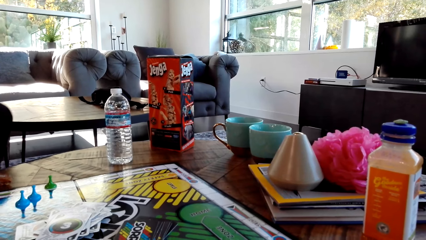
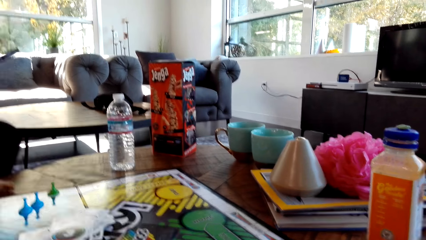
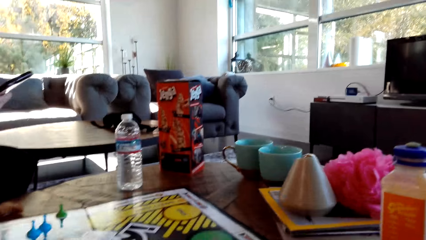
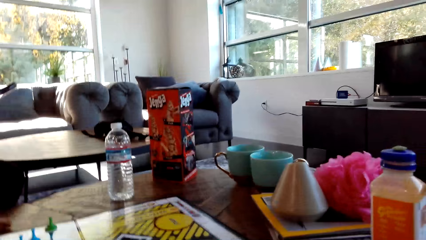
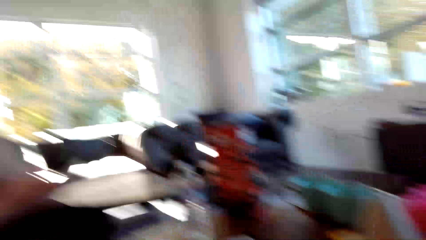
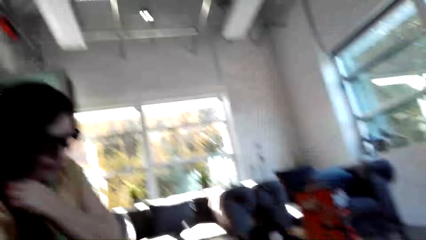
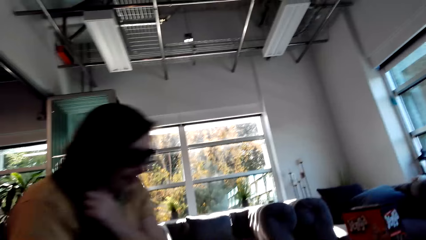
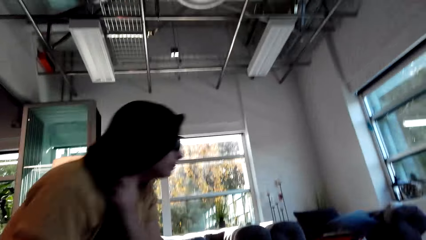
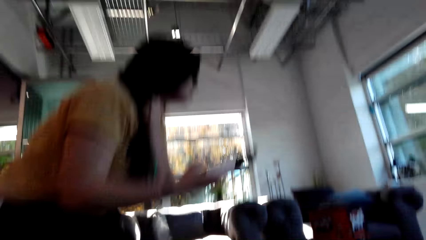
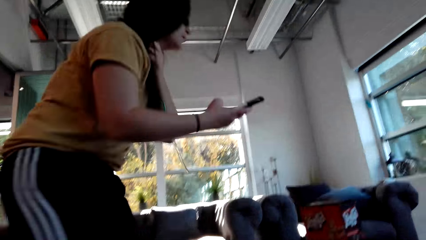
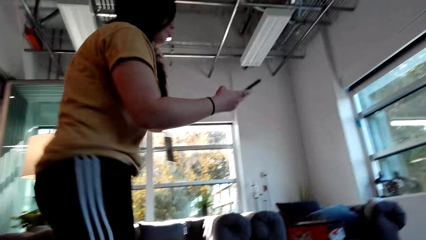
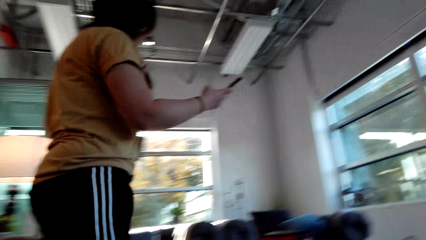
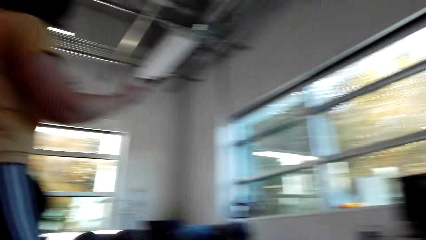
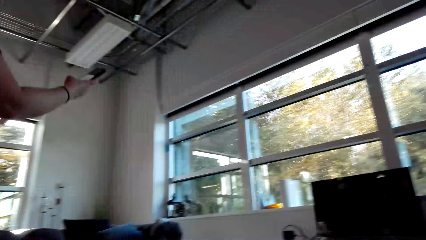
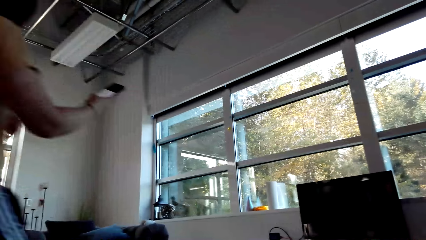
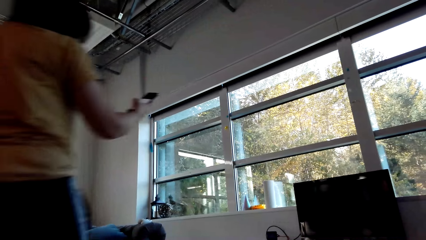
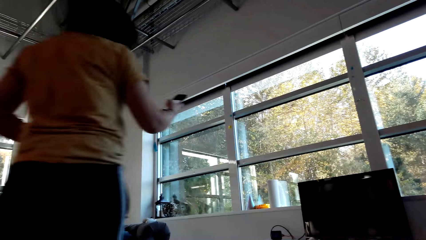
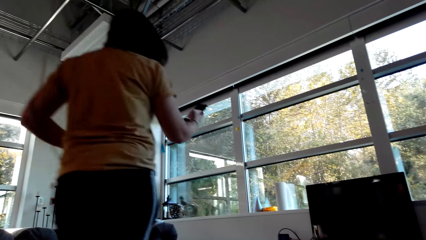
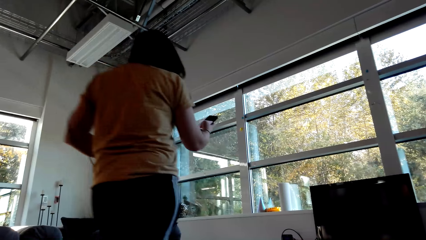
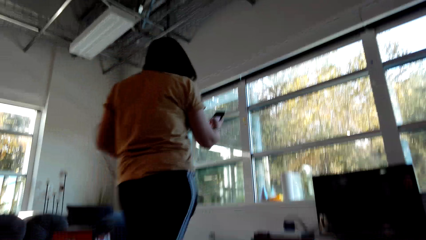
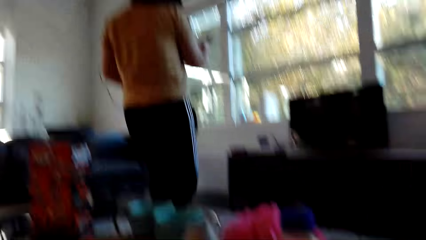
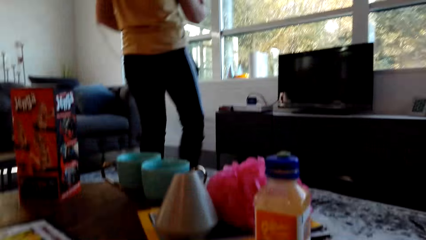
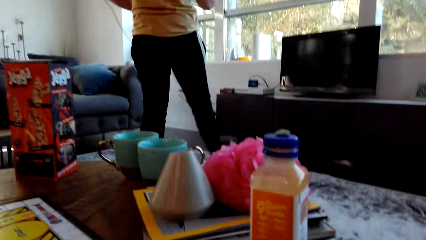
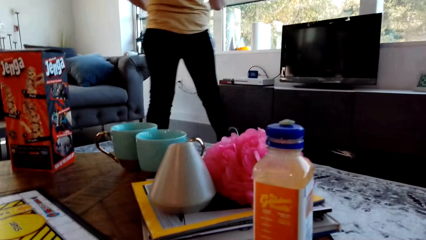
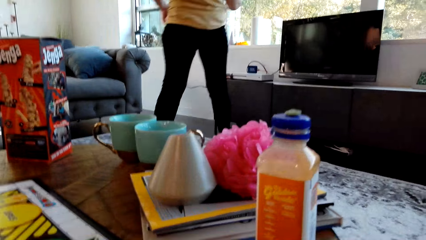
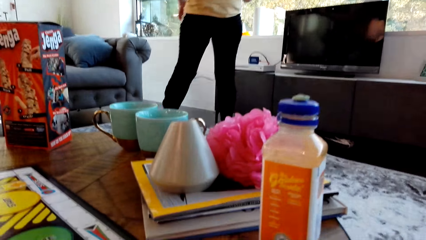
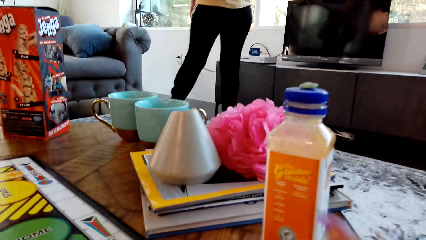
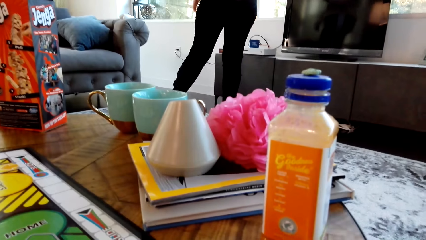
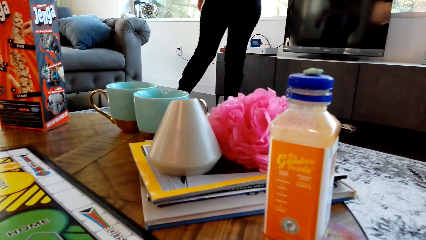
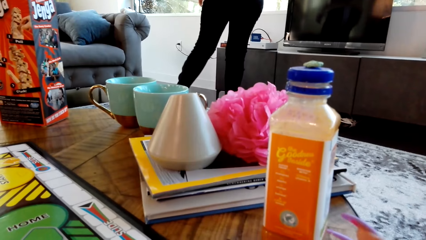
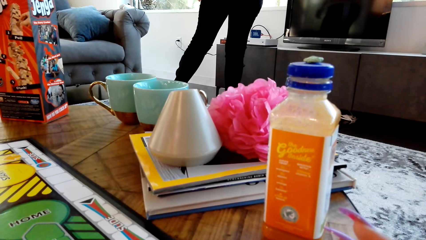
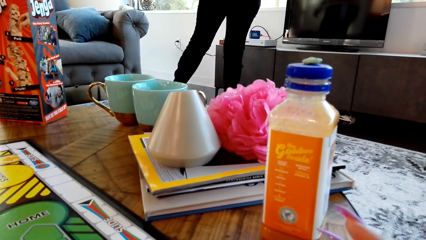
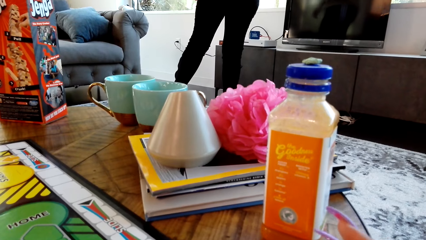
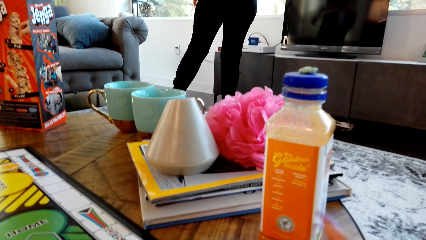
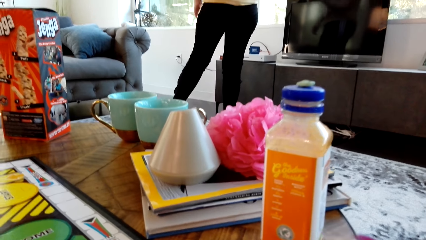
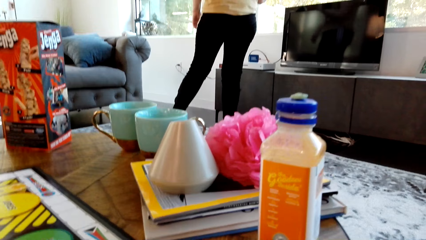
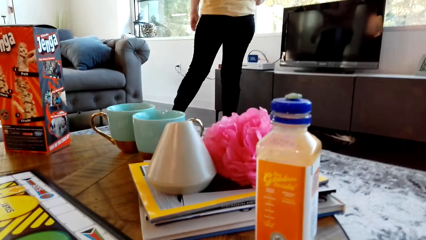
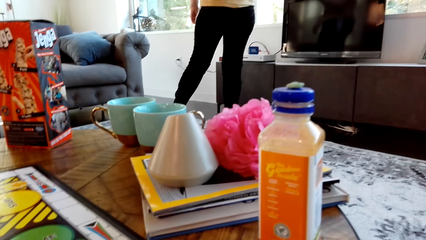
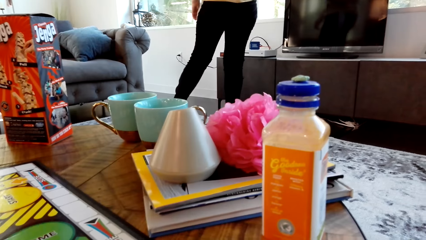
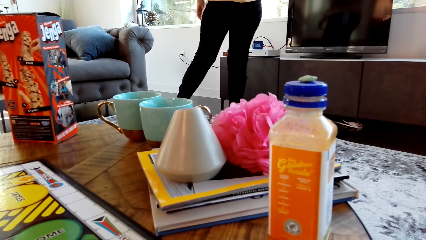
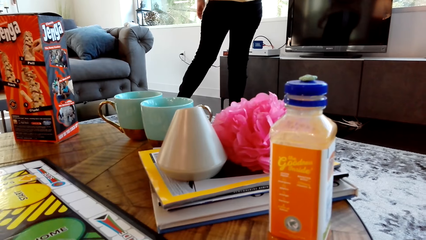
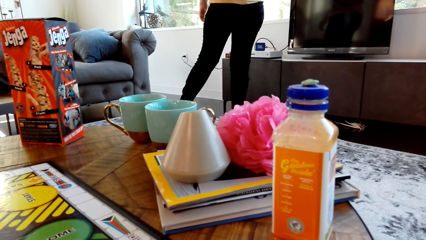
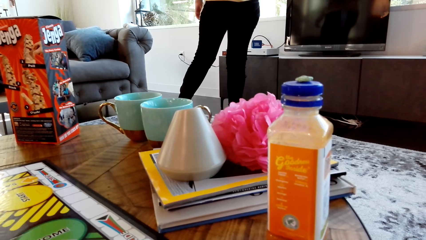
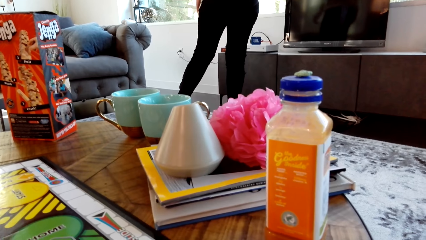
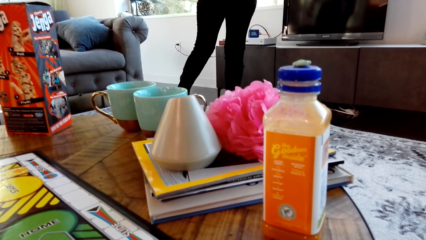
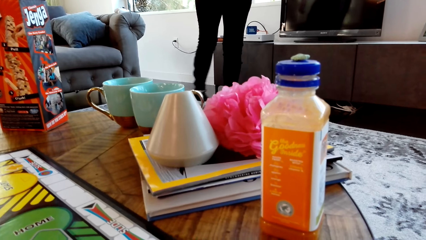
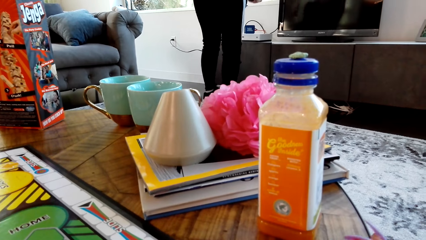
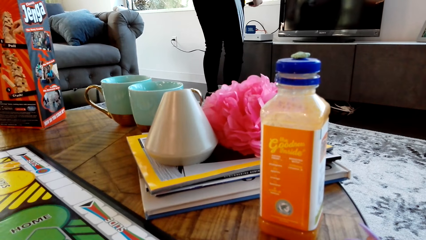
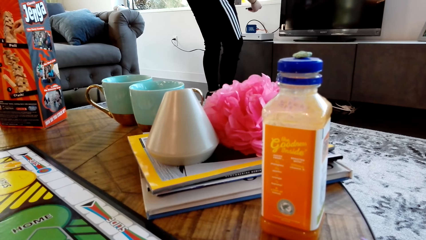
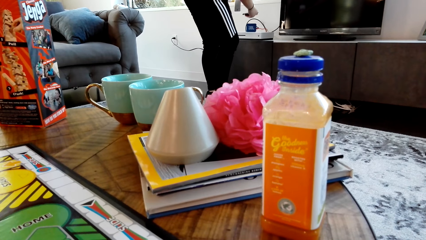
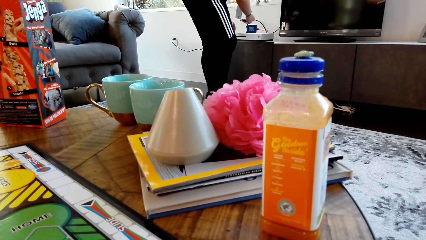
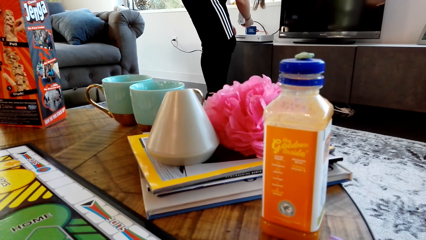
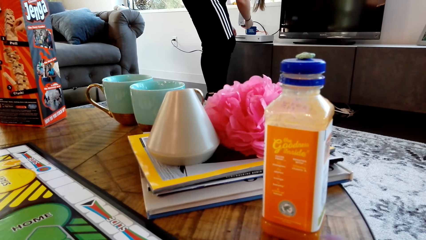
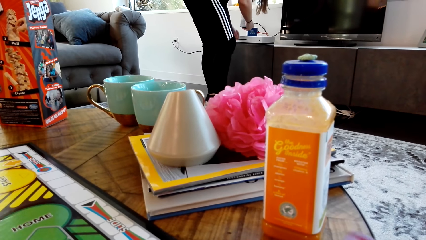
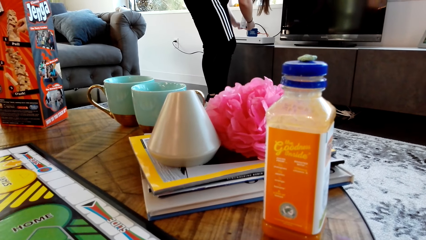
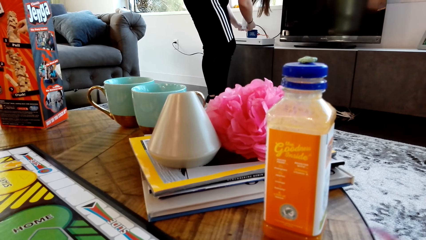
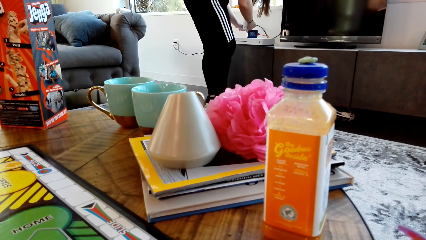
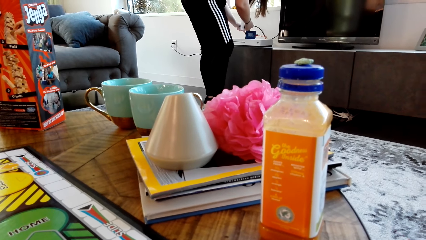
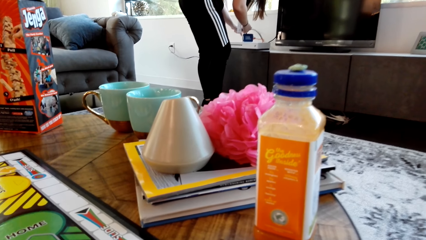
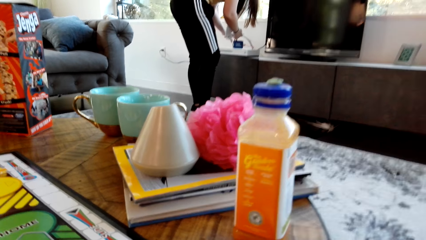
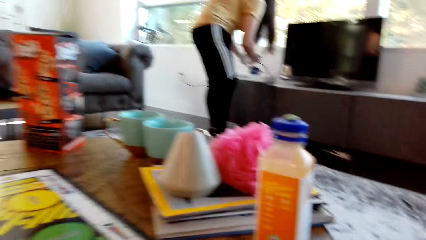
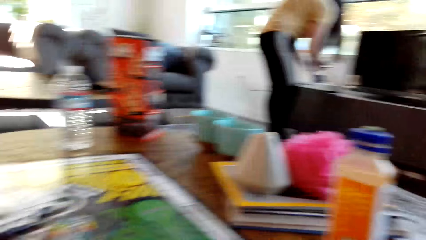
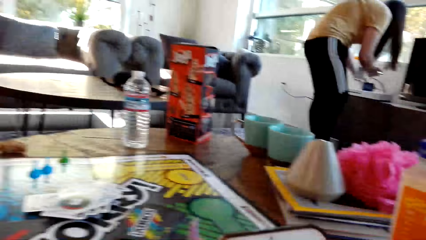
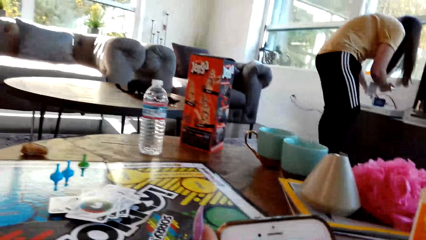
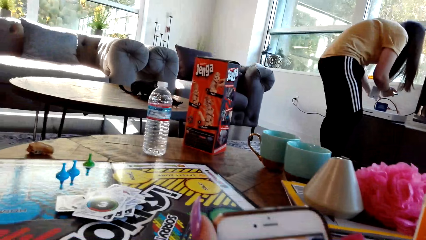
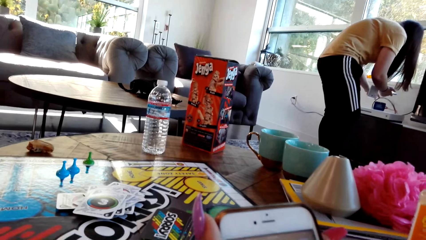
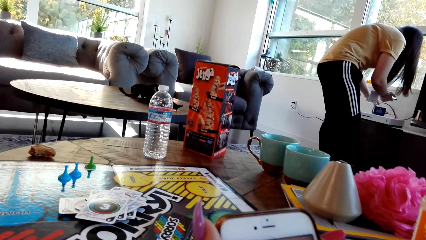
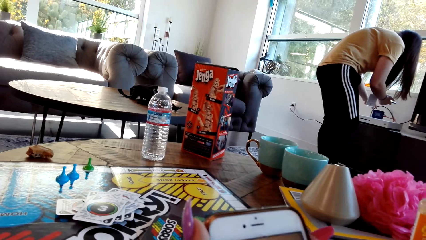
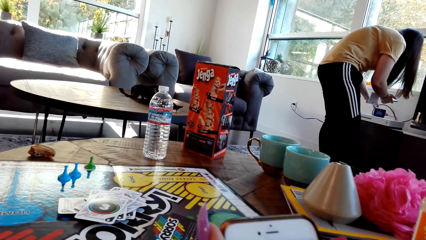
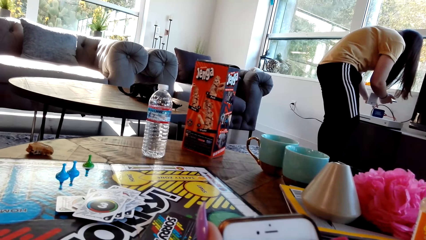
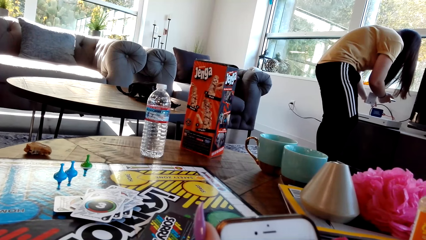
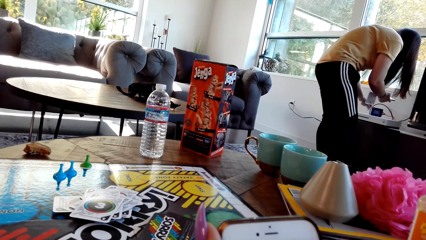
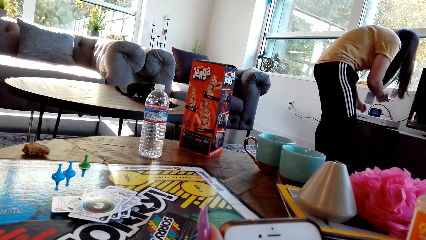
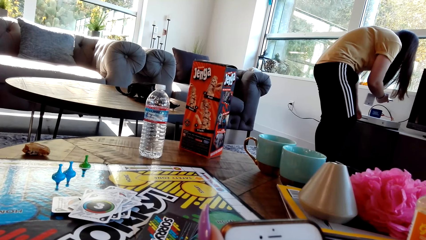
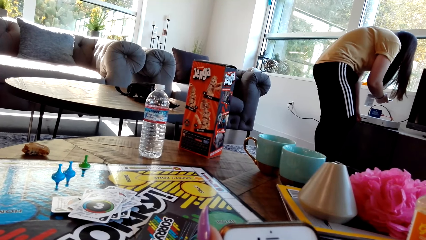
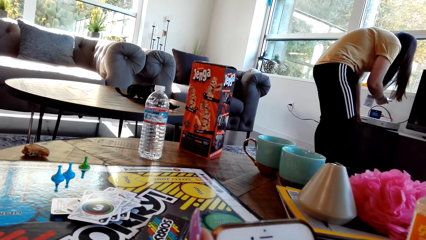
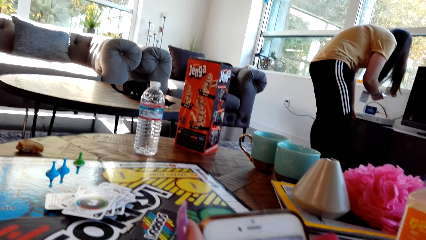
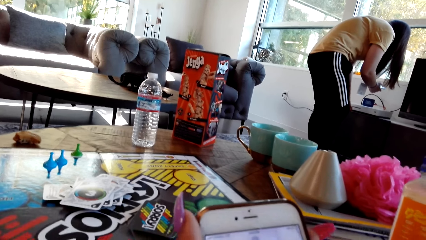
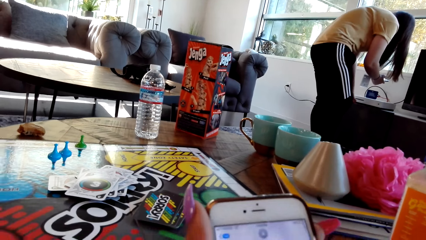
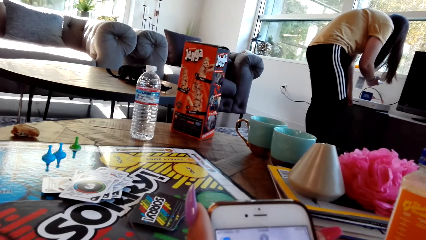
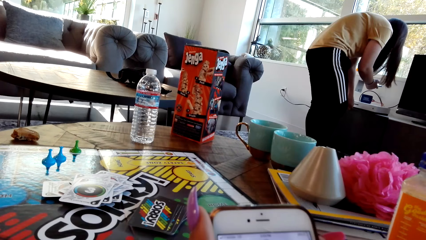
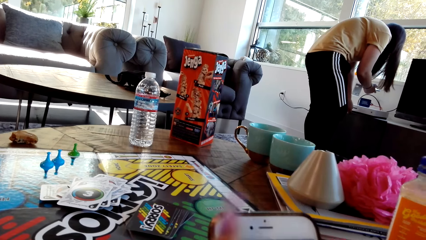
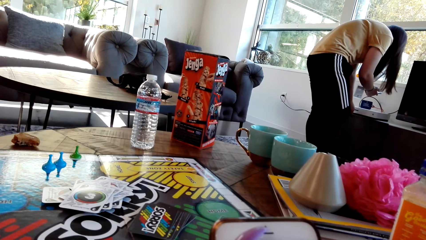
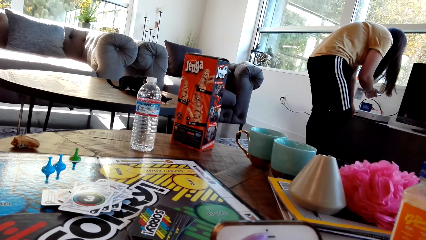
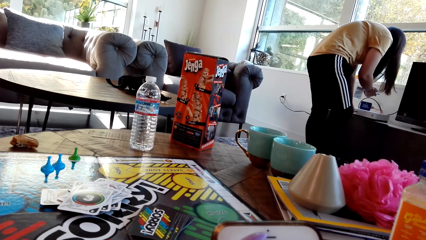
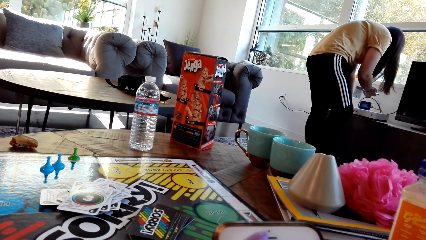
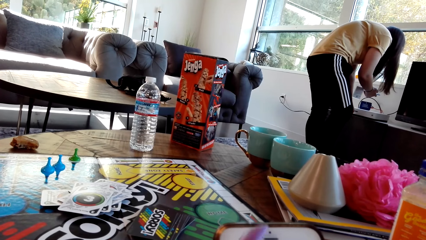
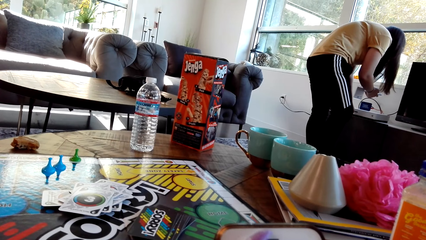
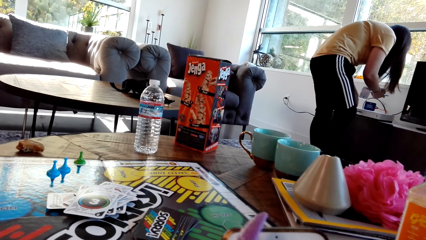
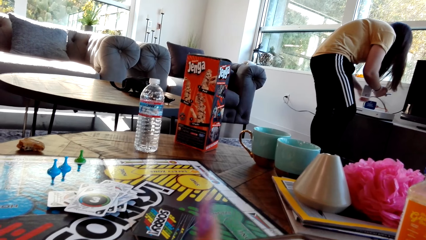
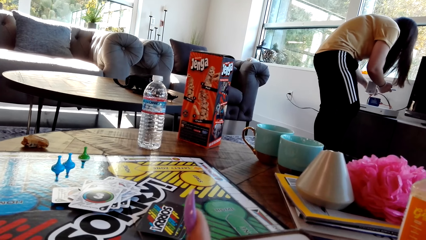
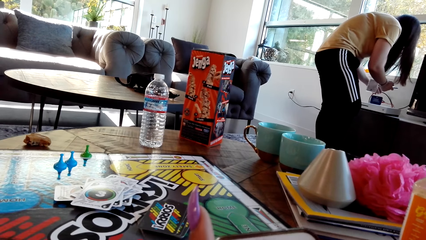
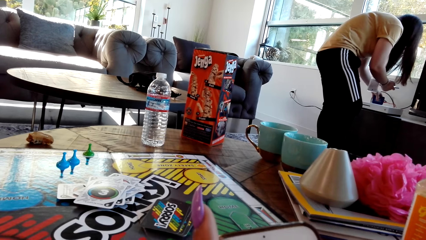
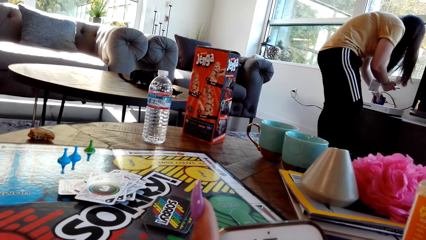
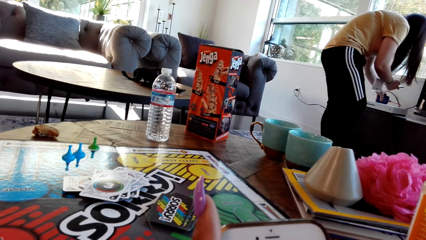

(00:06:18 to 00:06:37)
A woman walks in the house. She touches something on the table. The camera wearer scrolls on the cell phone.
